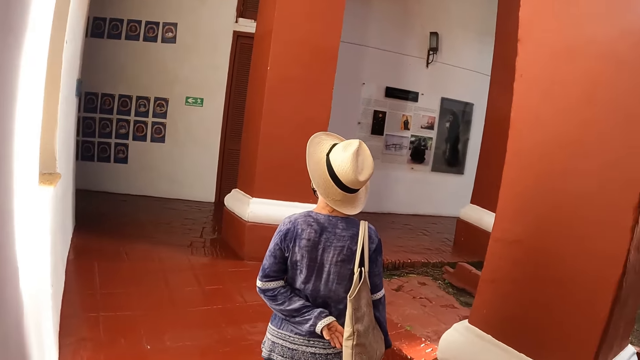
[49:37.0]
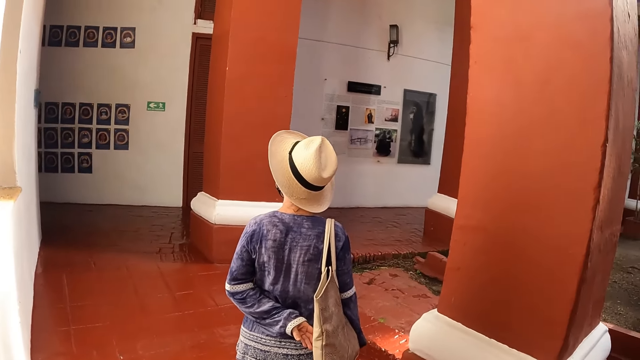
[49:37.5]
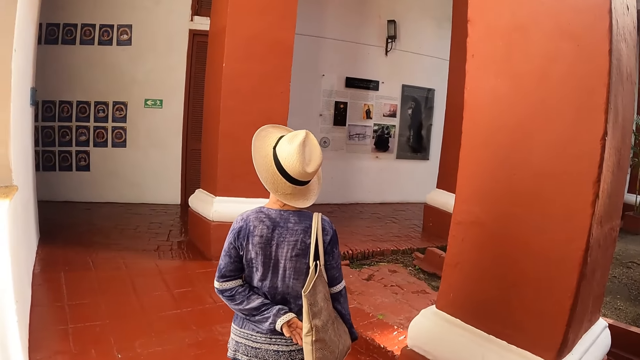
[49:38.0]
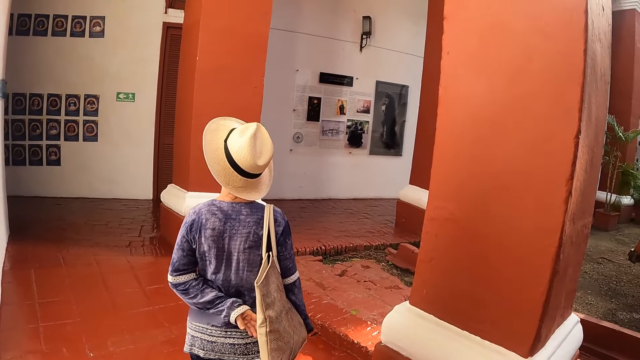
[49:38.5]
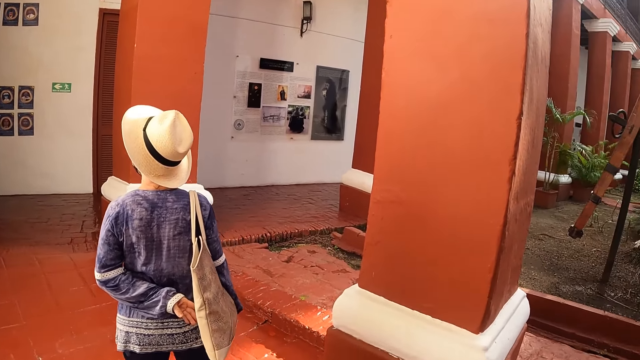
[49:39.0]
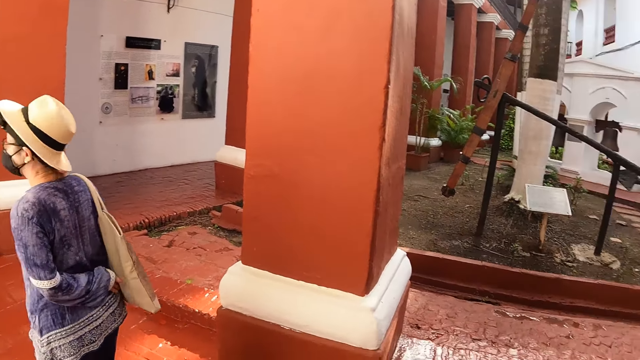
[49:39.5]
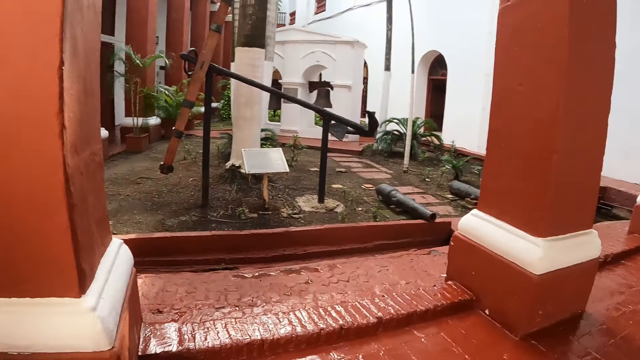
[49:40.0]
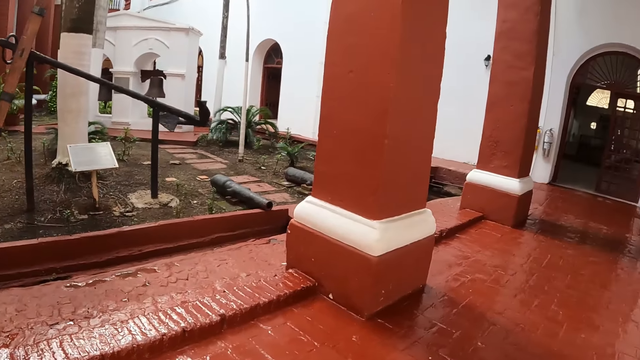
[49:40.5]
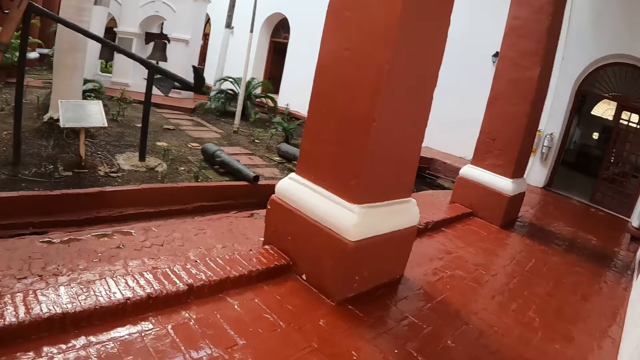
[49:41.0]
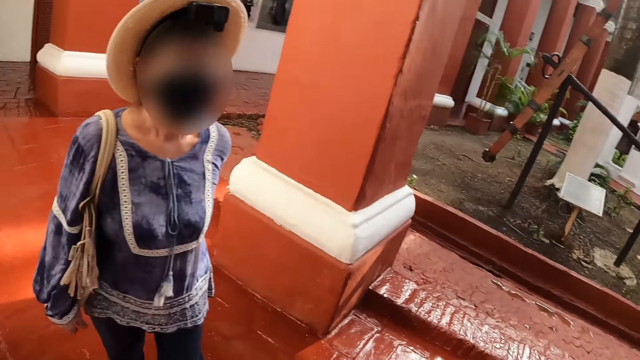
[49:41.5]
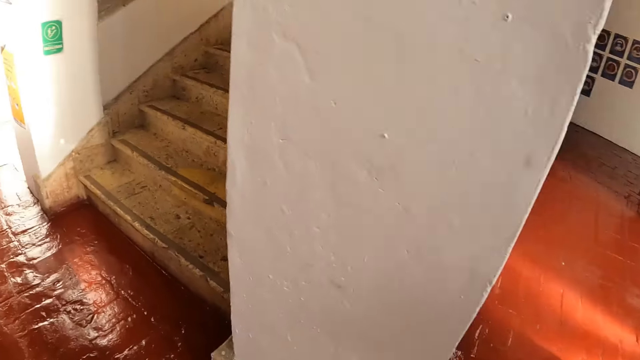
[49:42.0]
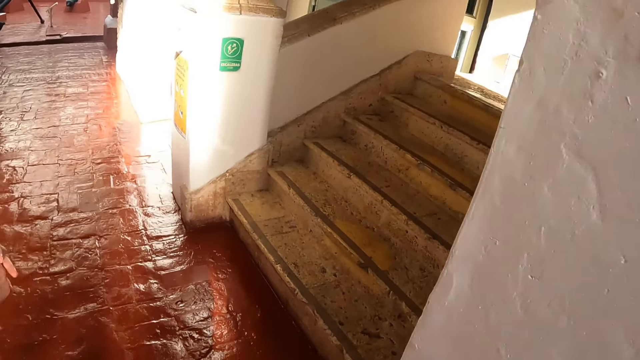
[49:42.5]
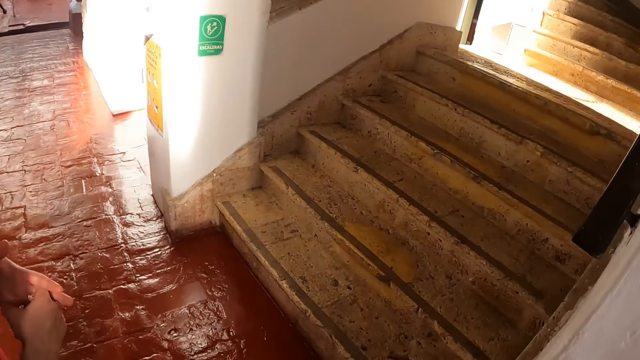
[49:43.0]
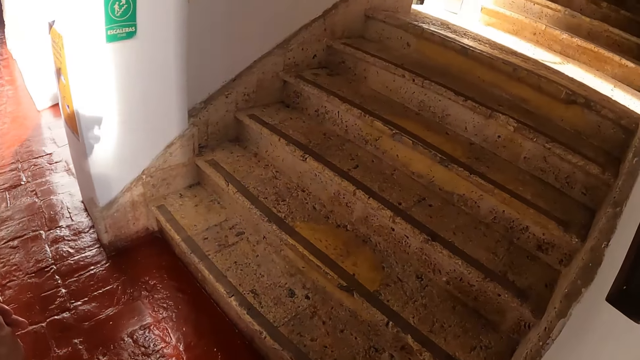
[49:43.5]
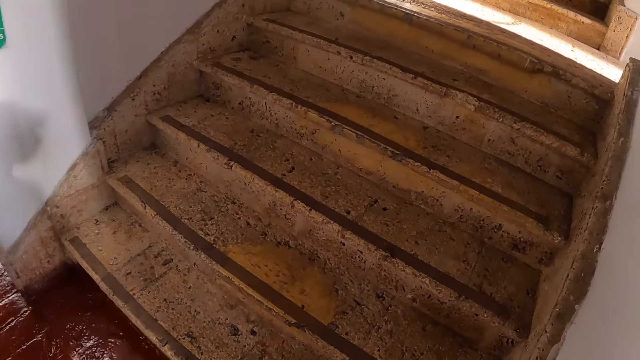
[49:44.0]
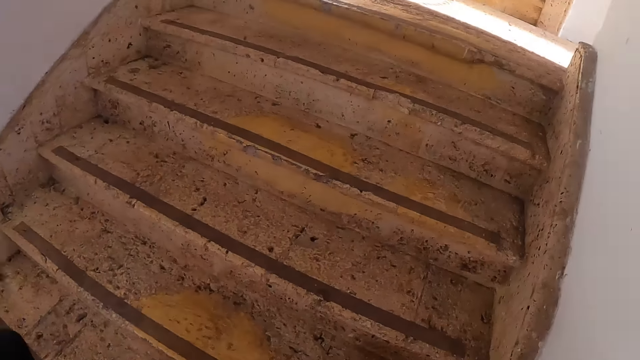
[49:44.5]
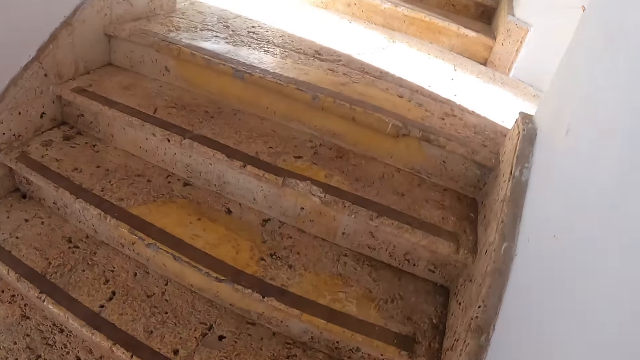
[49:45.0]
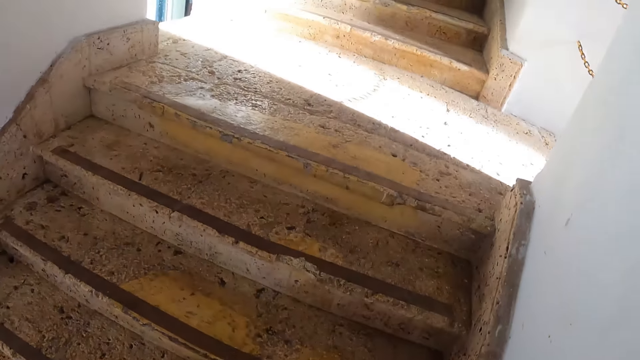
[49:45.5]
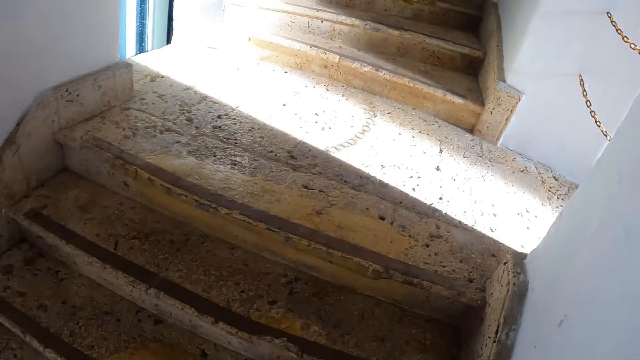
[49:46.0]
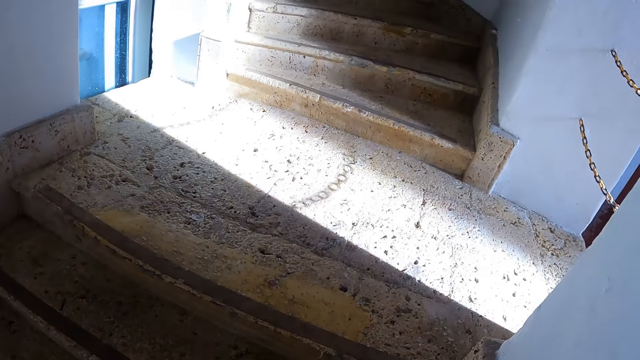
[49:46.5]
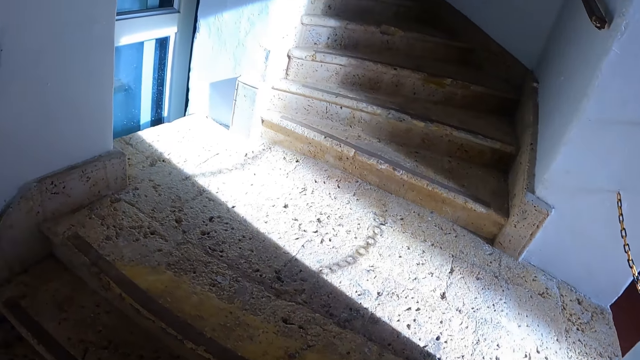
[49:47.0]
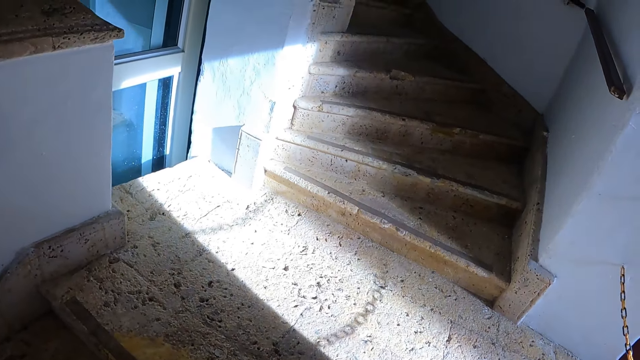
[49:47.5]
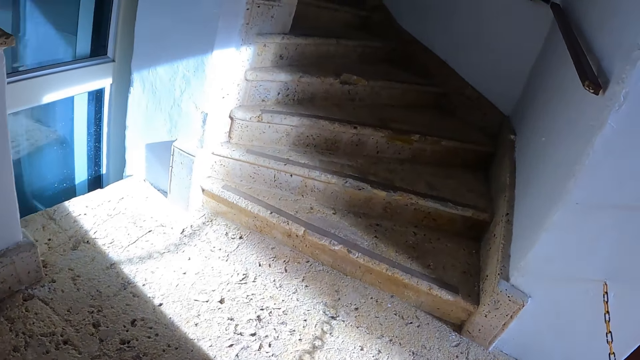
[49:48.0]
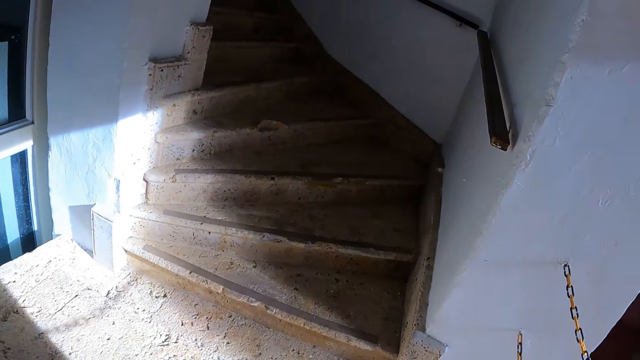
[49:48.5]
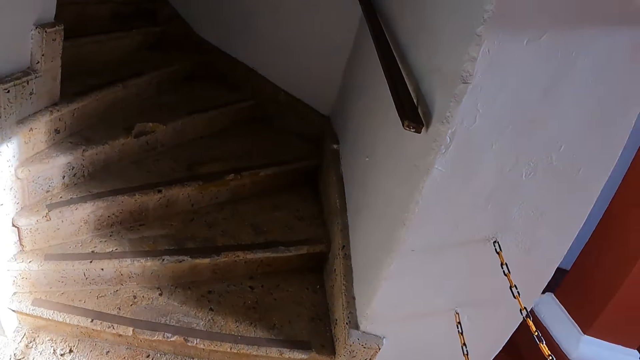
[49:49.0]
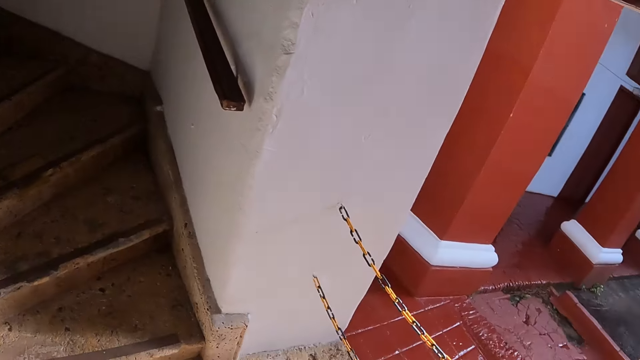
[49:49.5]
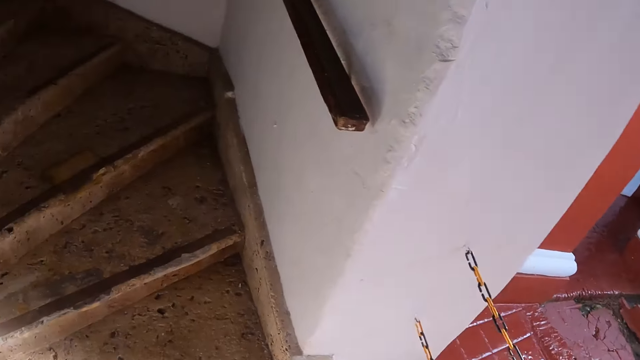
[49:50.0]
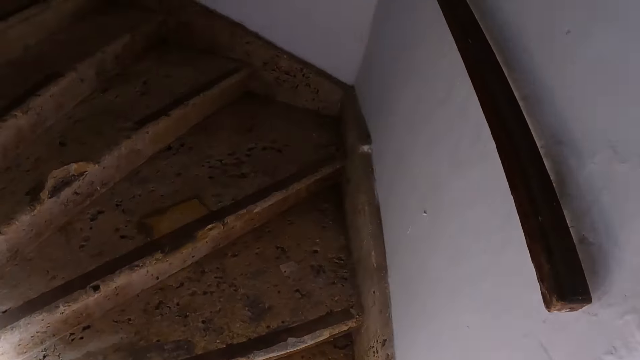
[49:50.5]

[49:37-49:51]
The camera wearer looks at a woman. They look around the museum compound. They climb the stairs and walk up the stairs.

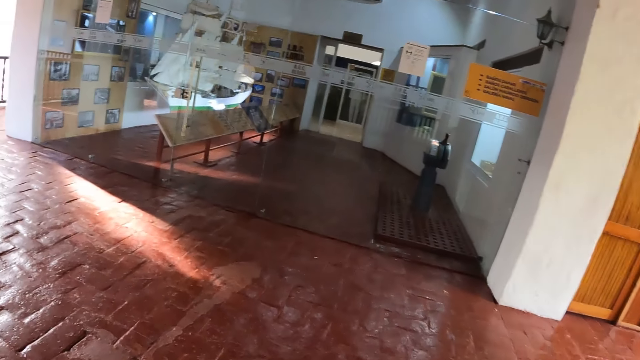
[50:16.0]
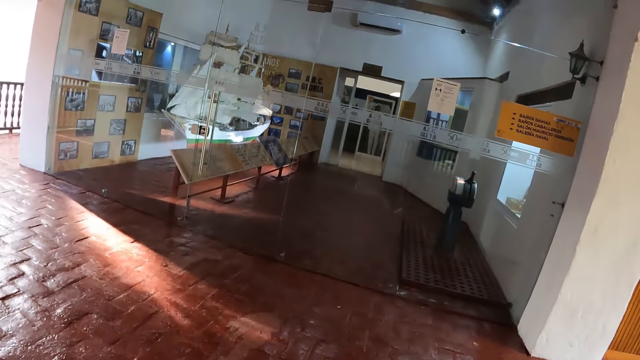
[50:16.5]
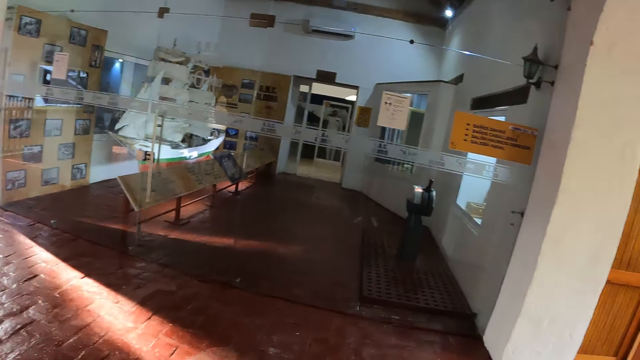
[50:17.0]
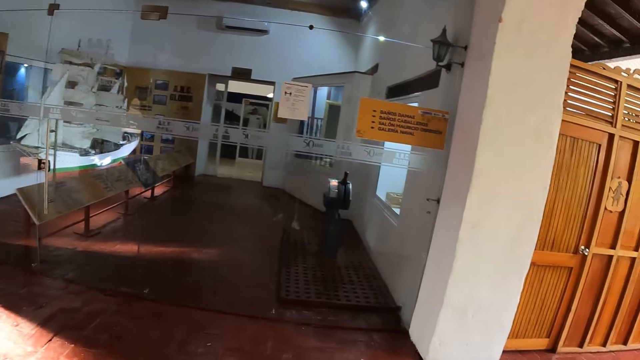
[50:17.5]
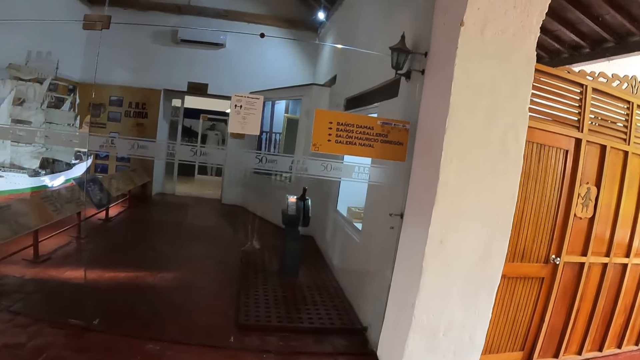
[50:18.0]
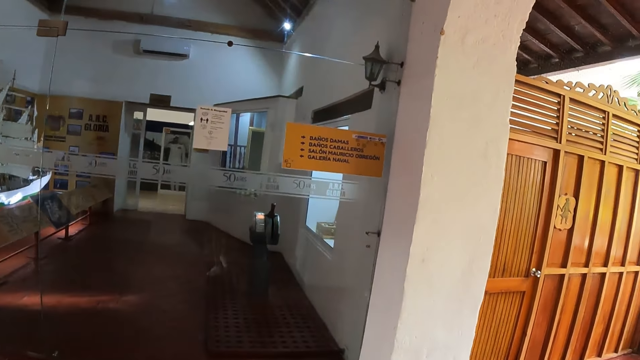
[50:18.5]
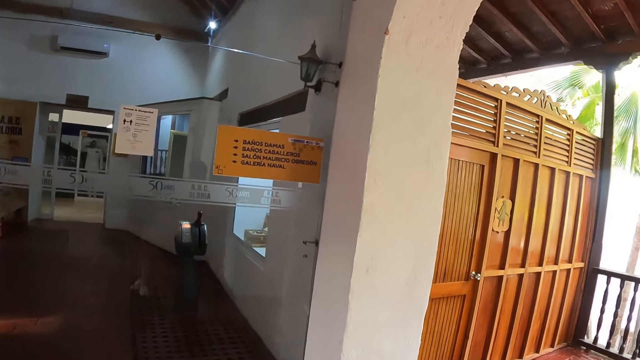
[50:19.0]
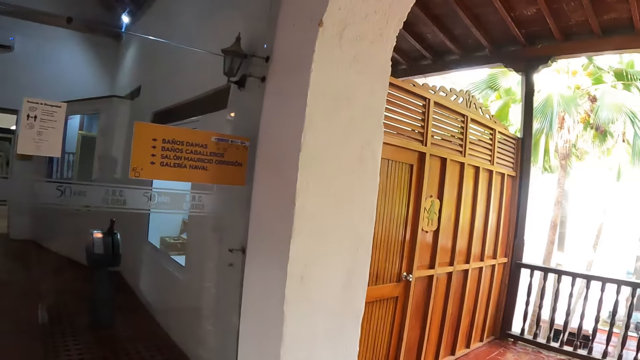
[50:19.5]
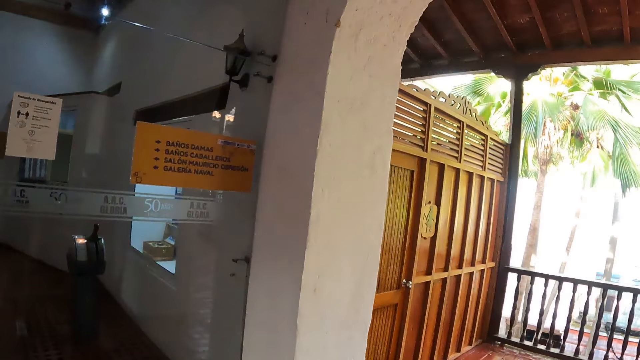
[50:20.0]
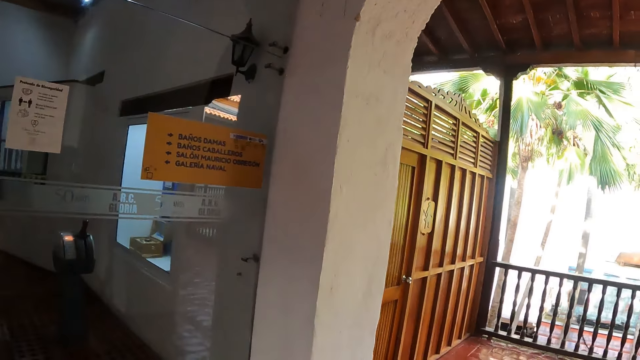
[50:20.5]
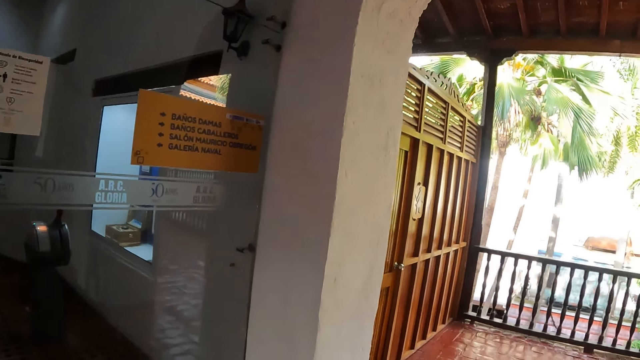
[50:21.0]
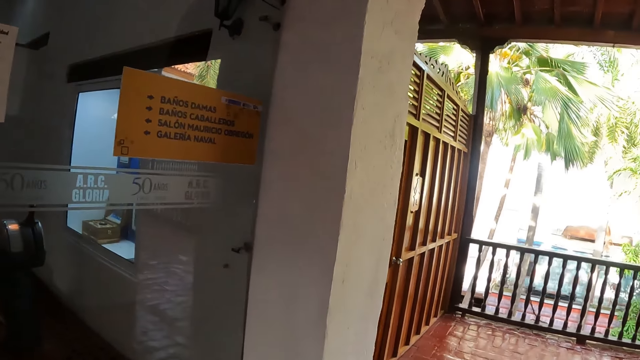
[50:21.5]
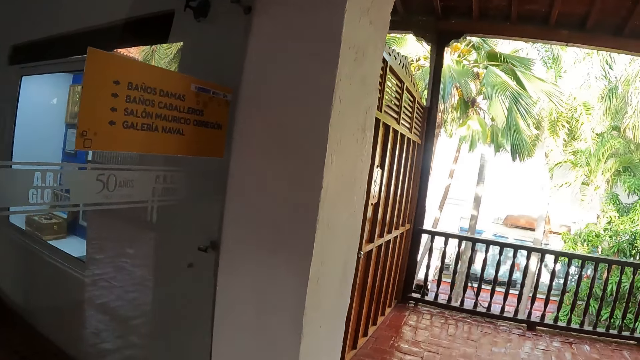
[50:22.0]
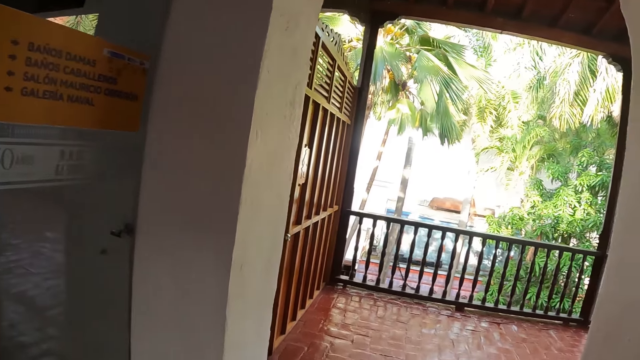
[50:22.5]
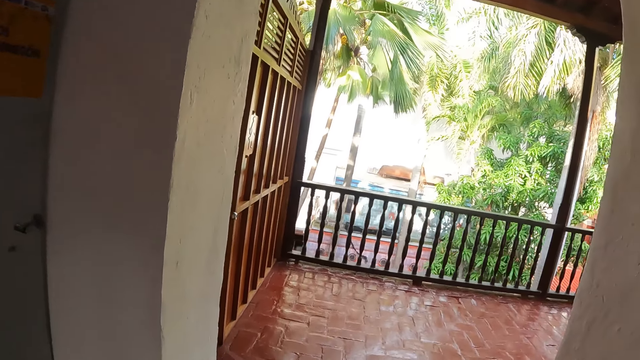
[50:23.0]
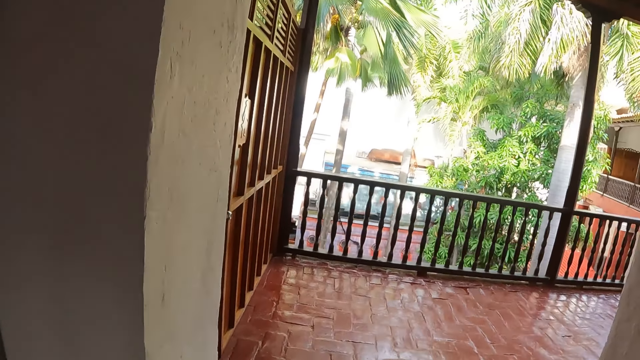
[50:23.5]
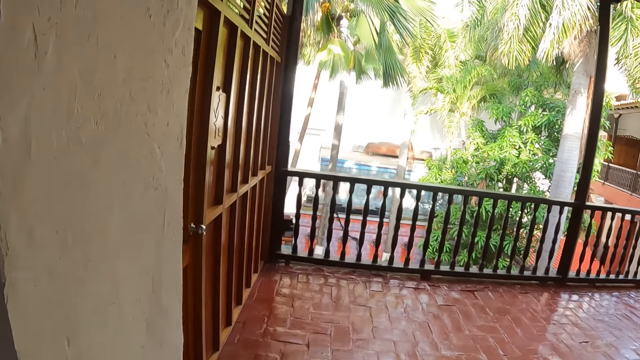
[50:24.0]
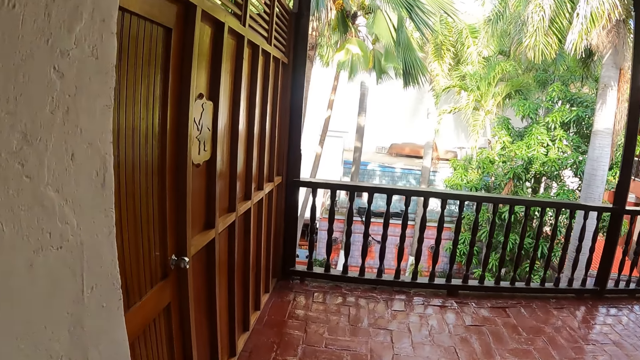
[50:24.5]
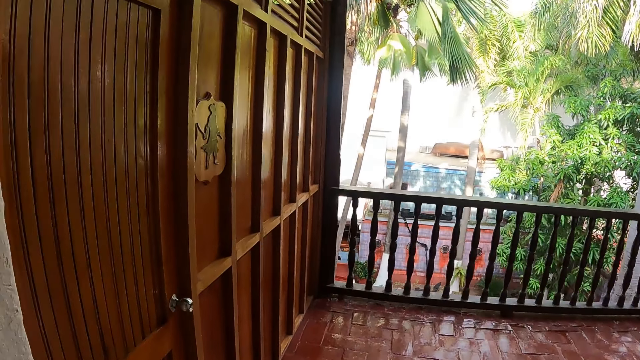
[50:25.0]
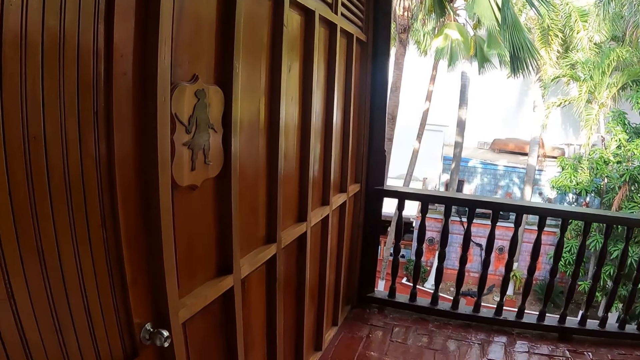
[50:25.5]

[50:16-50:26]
The camera wearer looks at the glass door. They look around. They walk in the building.
